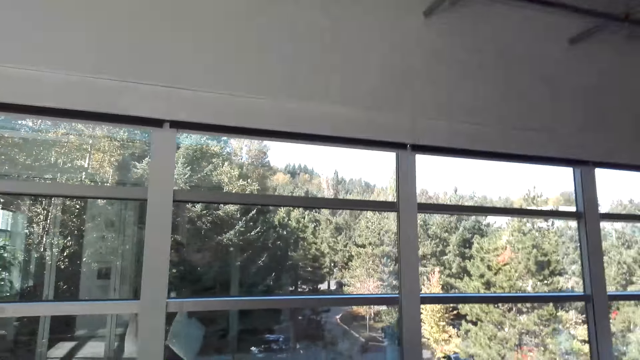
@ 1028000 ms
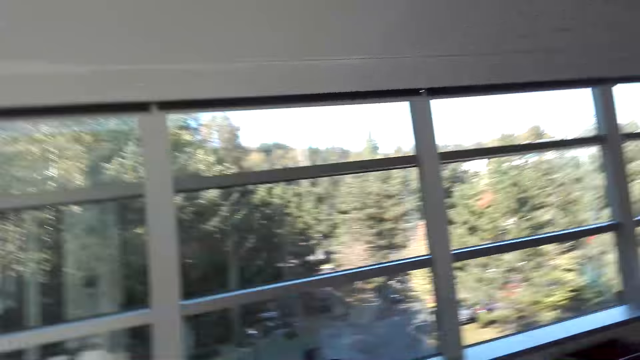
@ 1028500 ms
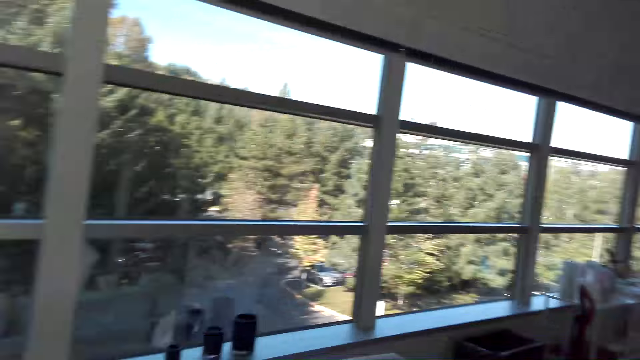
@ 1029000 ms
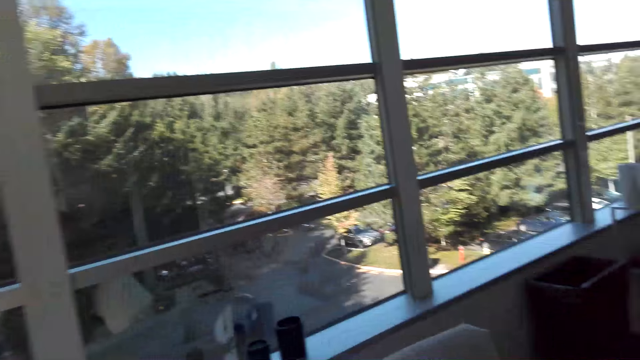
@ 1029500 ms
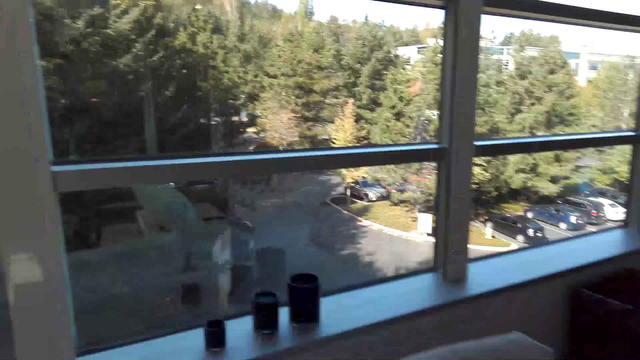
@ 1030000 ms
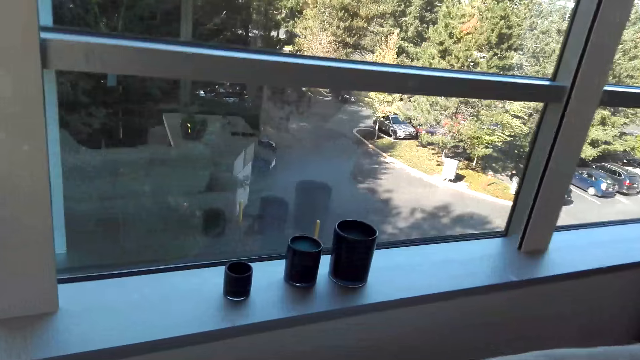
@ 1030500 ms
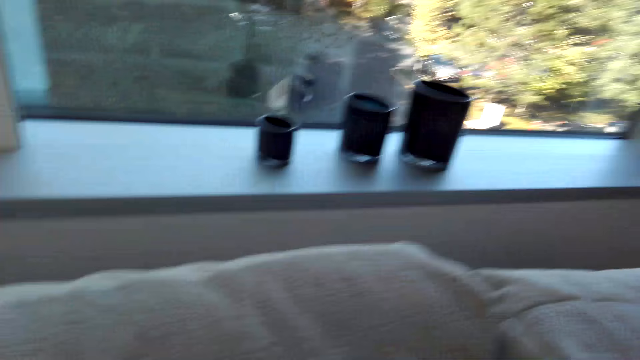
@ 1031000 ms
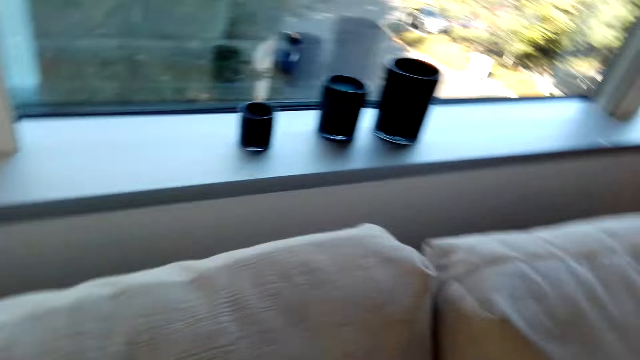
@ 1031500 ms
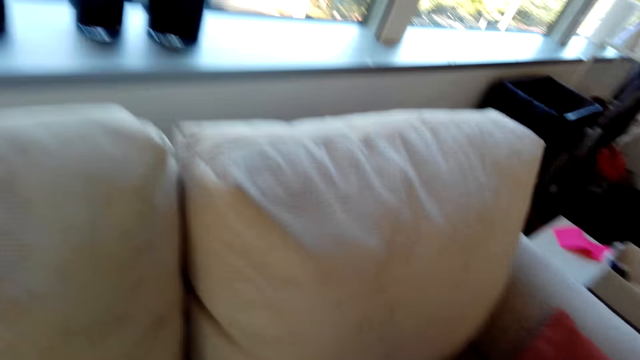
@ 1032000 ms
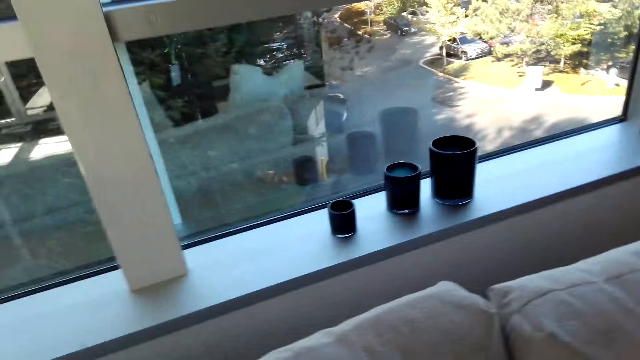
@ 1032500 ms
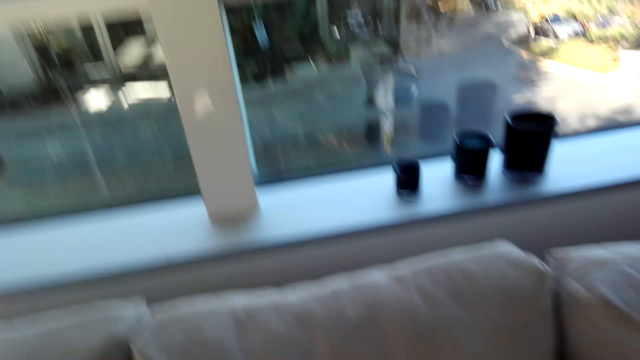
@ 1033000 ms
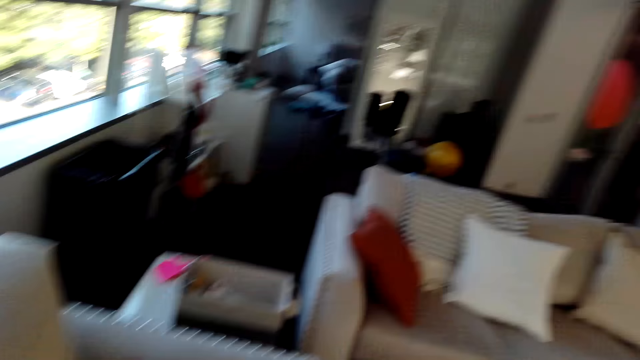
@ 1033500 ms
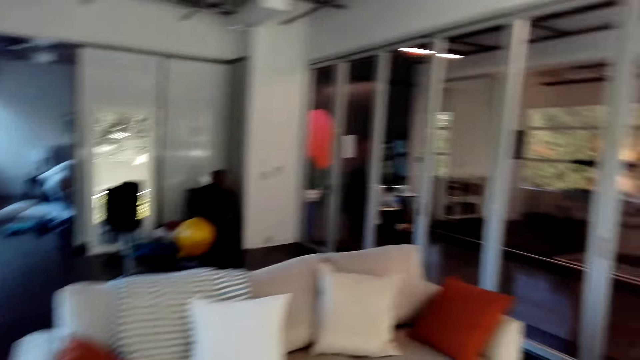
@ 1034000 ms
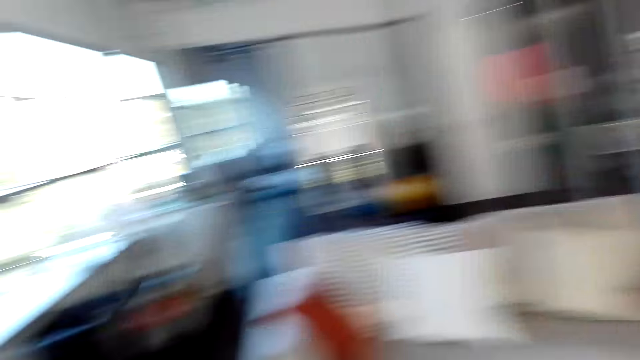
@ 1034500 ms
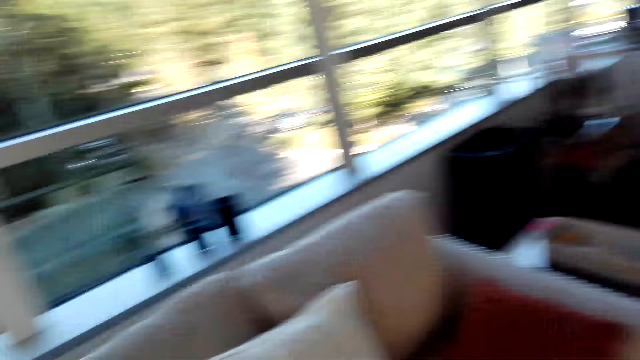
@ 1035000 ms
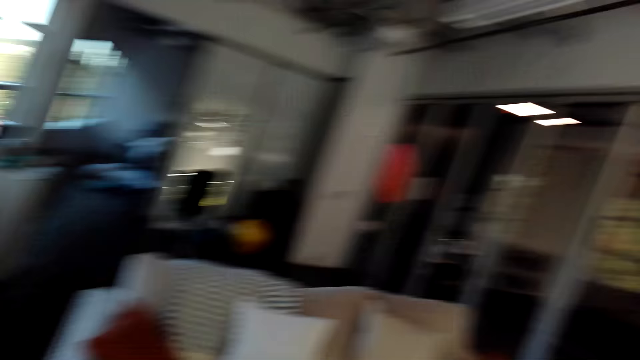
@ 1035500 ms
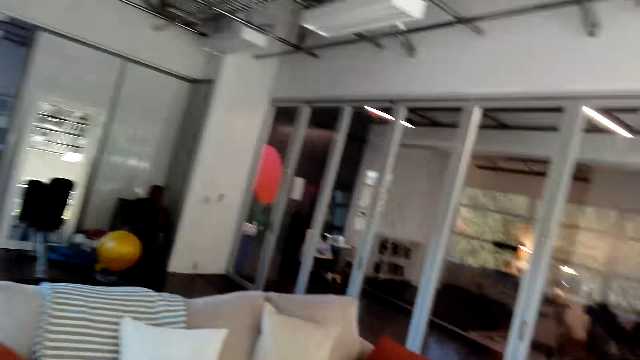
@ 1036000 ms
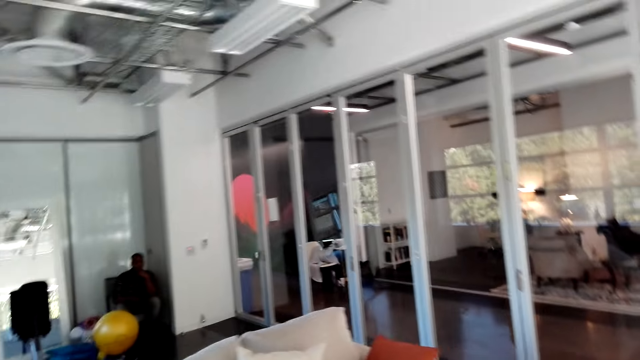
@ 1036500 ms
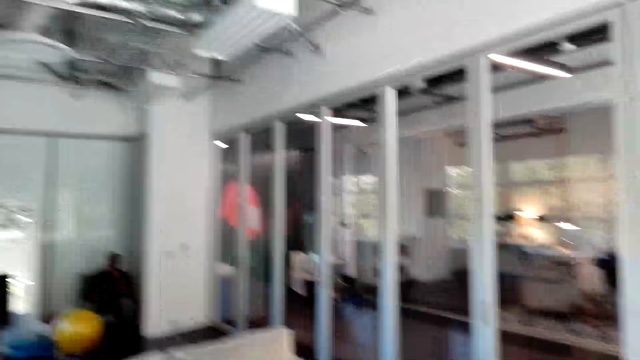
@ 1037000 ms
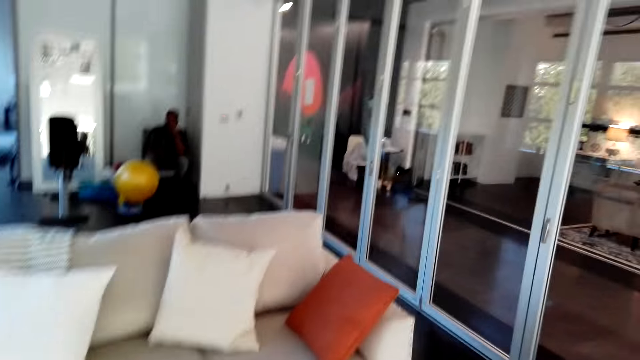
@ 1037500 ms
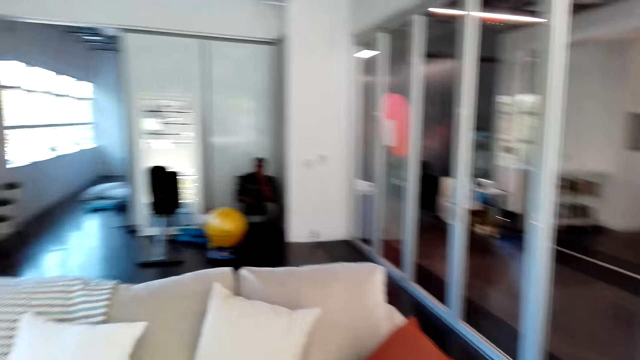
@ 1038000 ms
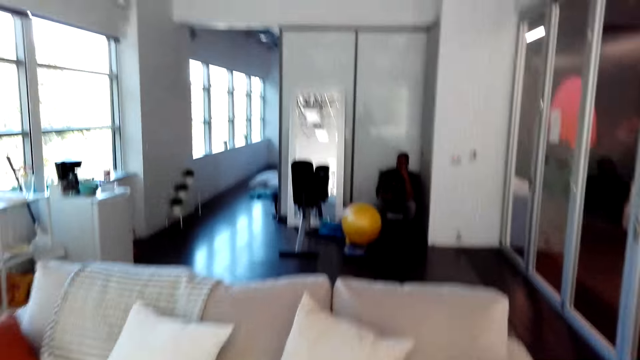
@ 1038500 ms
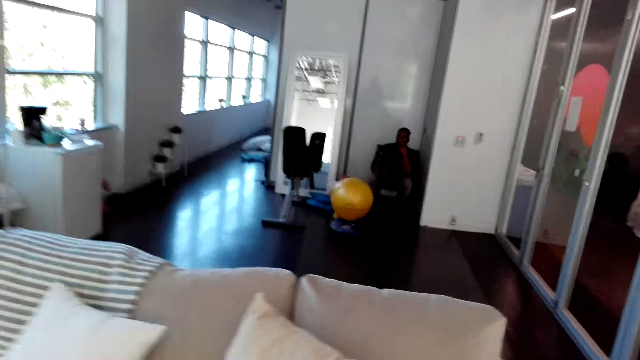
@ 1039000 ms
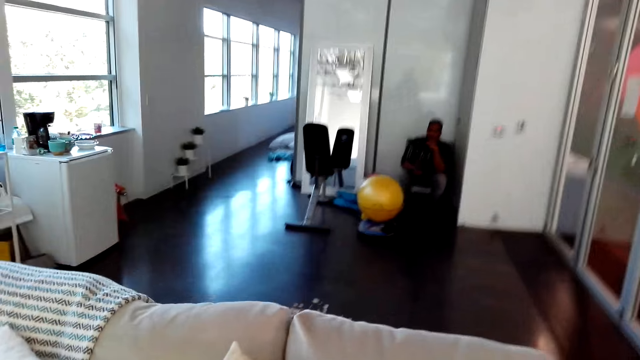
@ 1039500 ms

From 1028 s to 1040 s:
The camera wearer moves the pillow on the chair. They move the right hand.

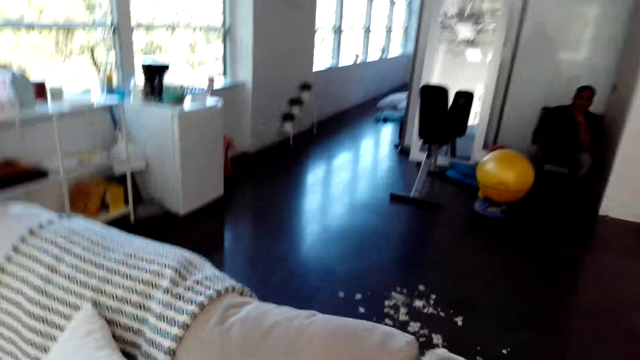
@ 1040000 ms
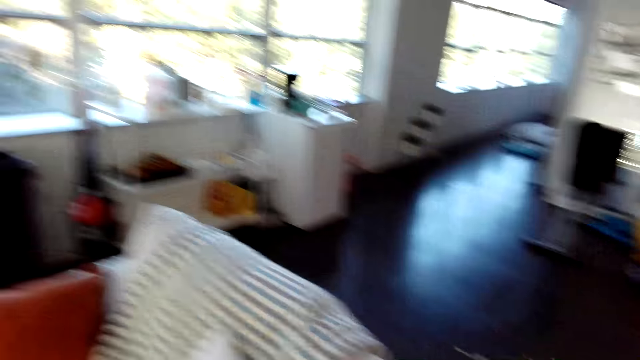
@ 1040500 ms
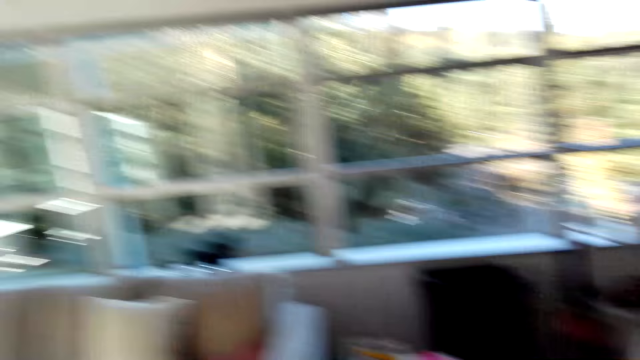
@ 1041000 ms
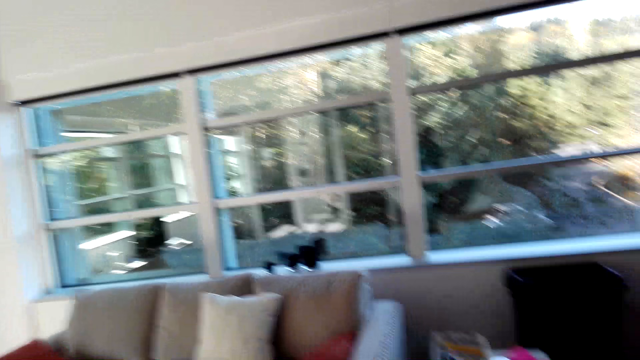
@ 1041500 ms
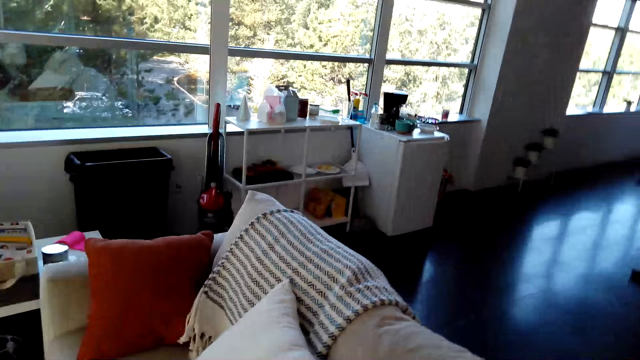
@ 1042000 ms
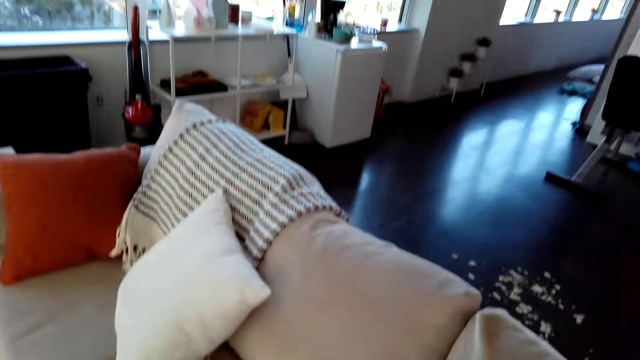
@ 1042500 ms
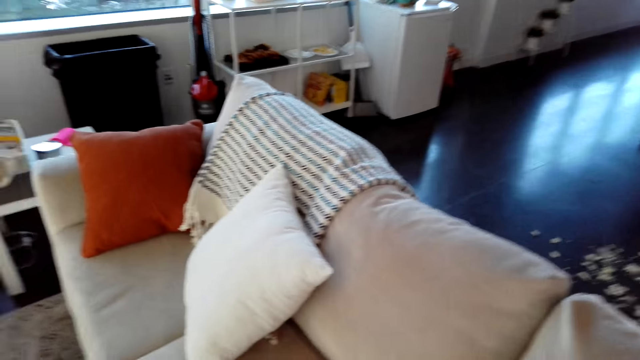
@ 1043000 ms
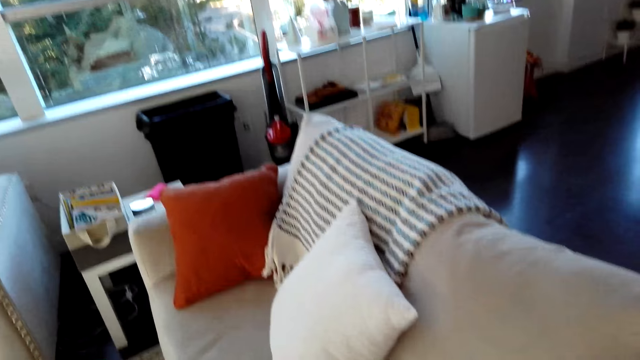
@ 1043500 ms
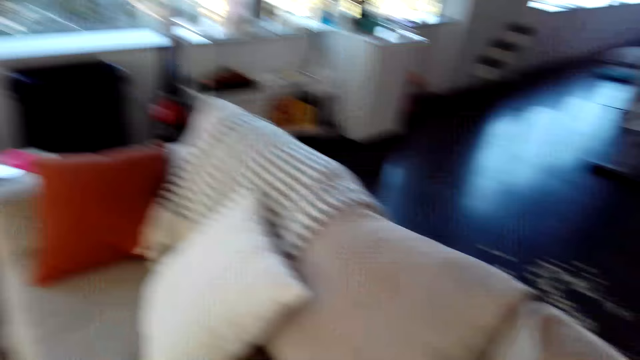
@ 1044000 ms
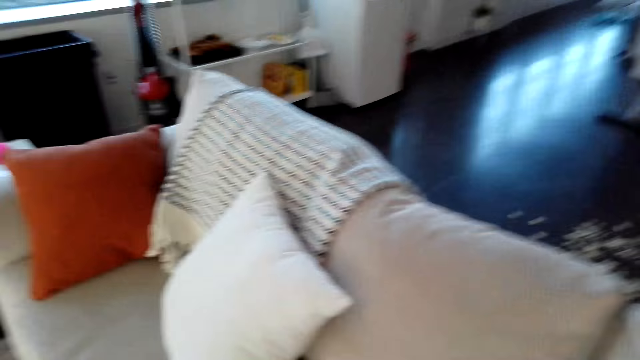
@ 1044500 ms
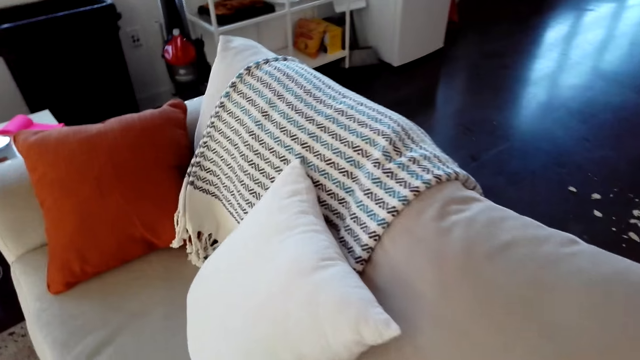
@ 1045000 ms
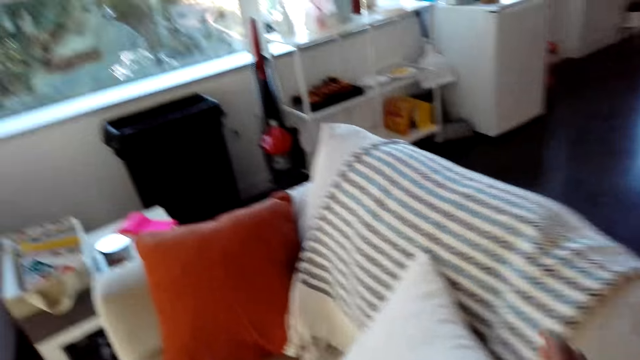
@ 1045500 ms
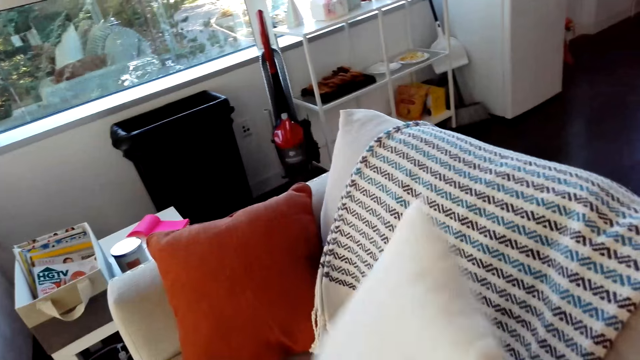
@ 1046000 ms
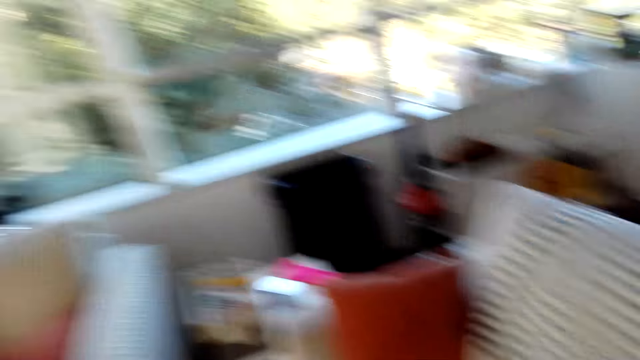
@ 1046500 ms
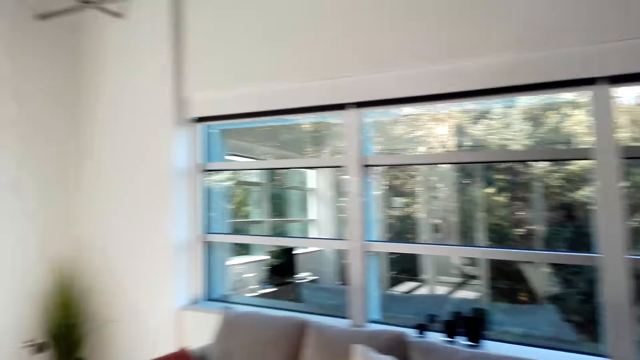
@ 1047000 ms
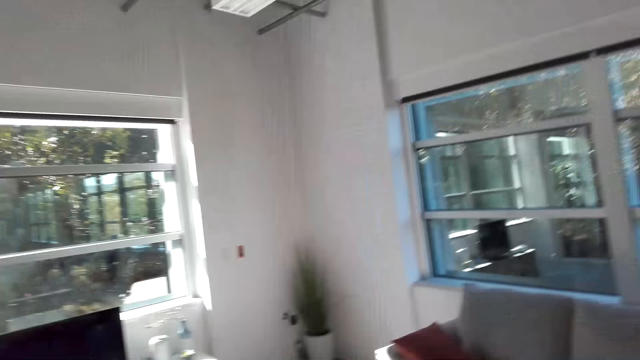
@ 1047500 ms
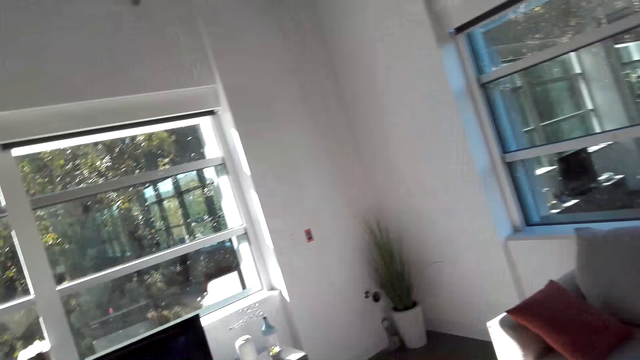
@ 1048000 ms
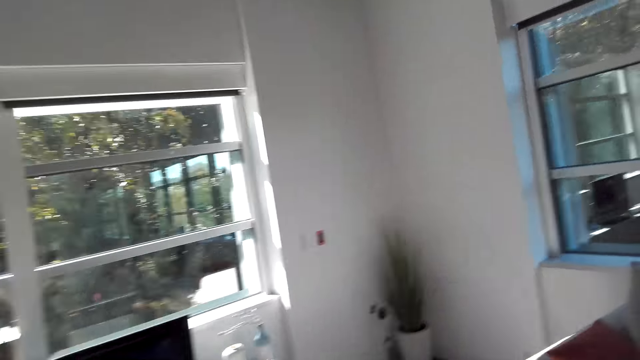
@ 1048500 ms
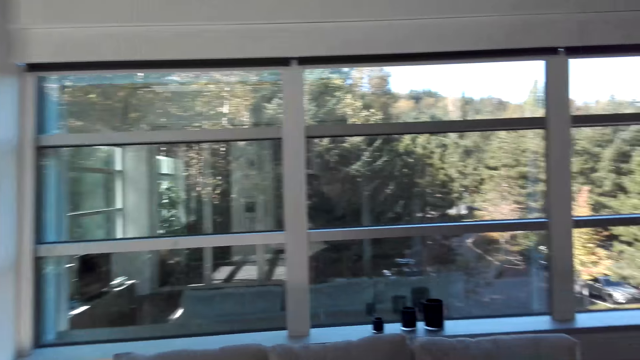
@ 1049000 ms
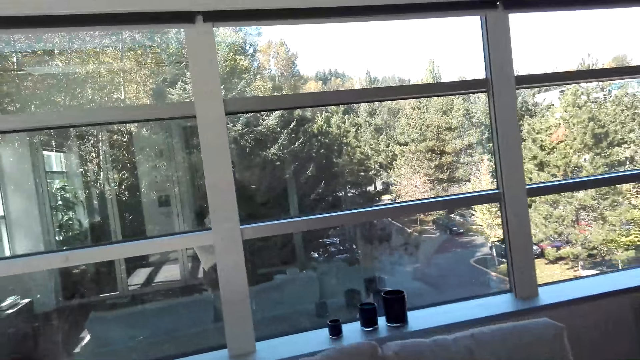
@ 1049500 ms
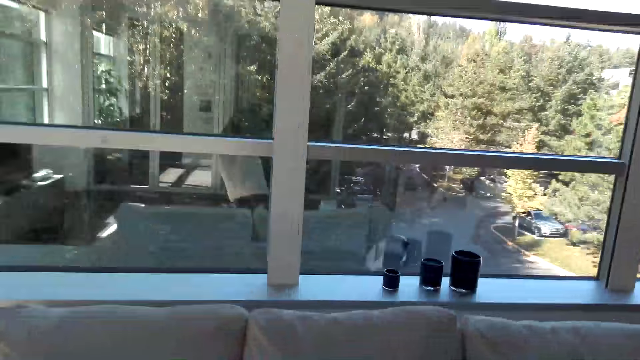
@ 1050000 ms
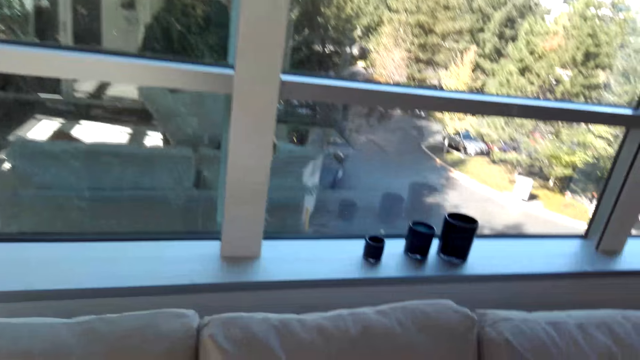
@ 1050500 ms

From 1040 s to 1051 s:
The camera wearer arranges the pillow on the seats.
